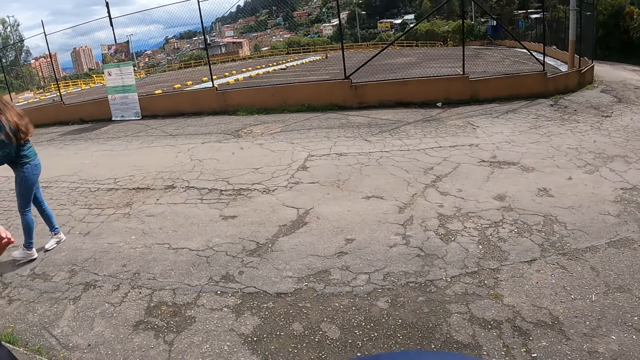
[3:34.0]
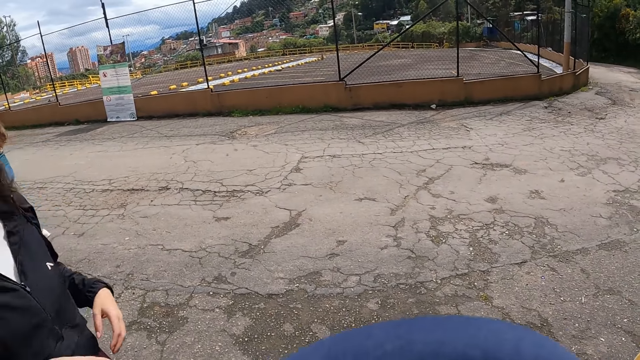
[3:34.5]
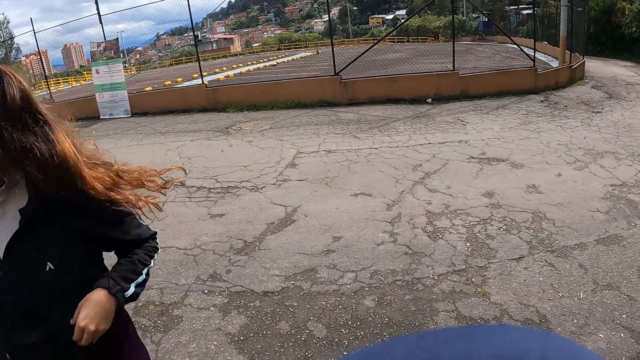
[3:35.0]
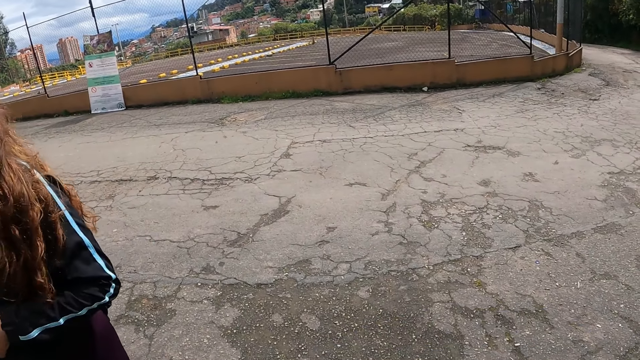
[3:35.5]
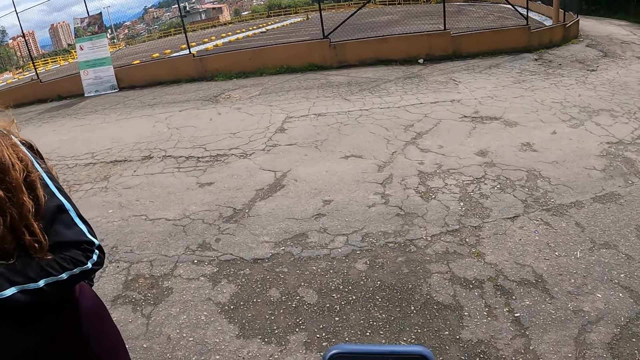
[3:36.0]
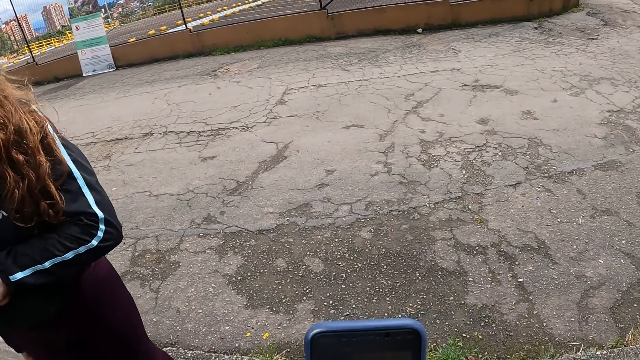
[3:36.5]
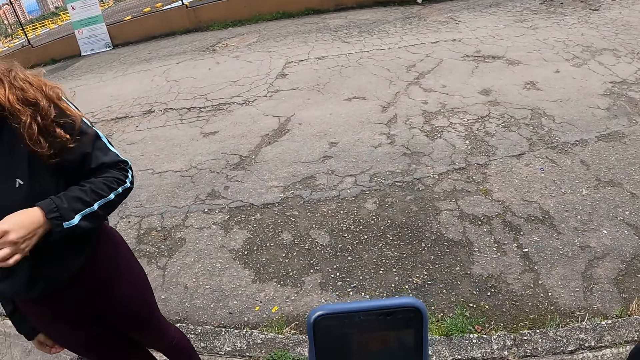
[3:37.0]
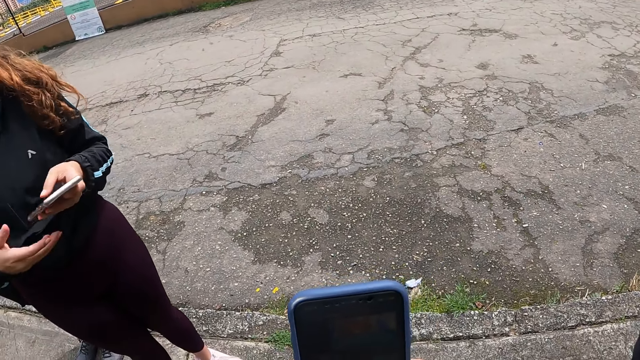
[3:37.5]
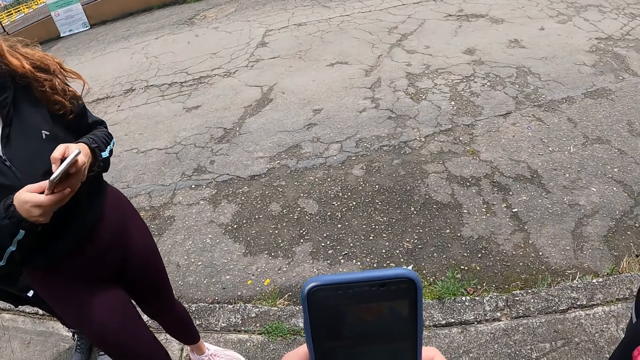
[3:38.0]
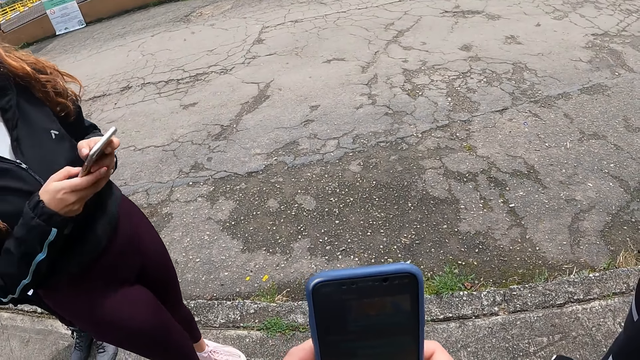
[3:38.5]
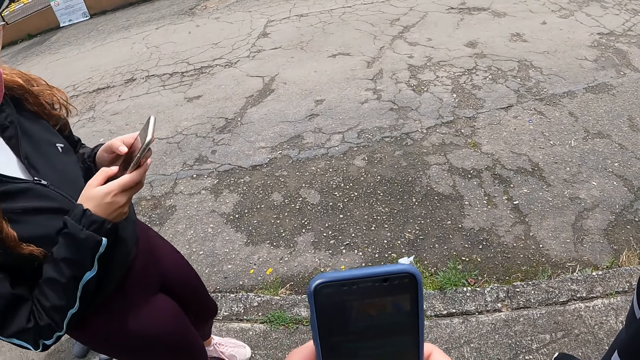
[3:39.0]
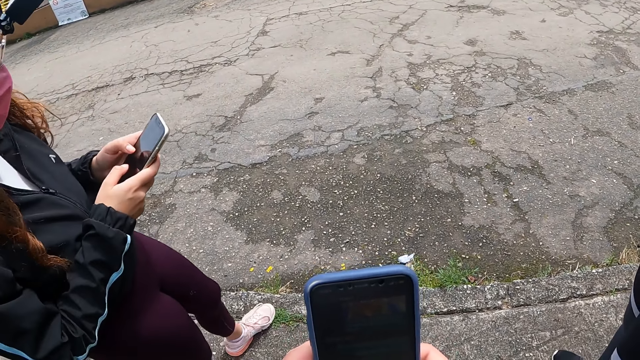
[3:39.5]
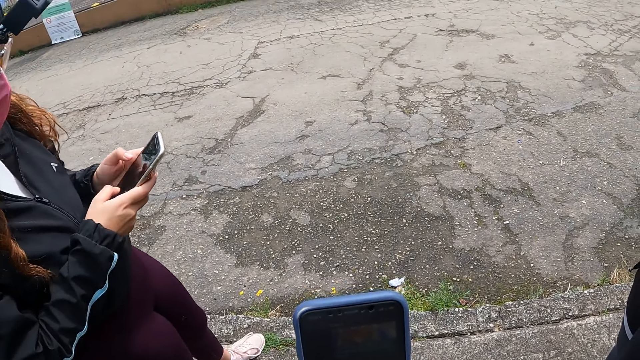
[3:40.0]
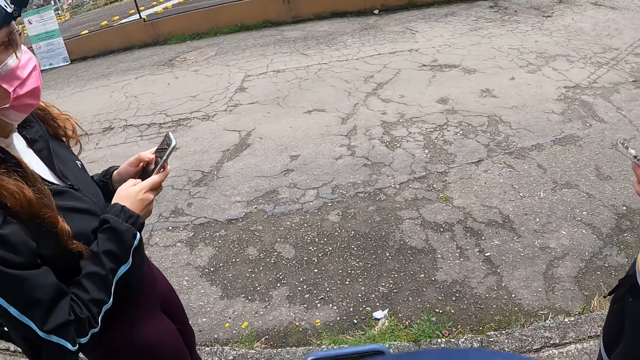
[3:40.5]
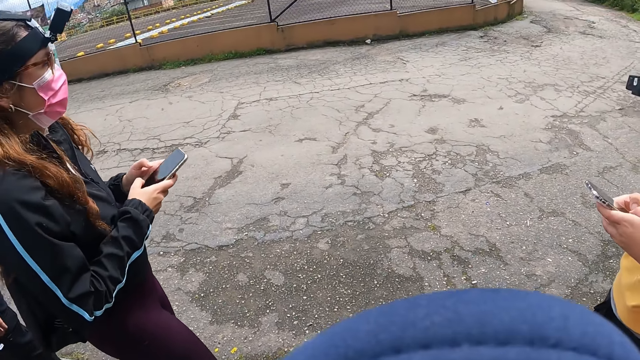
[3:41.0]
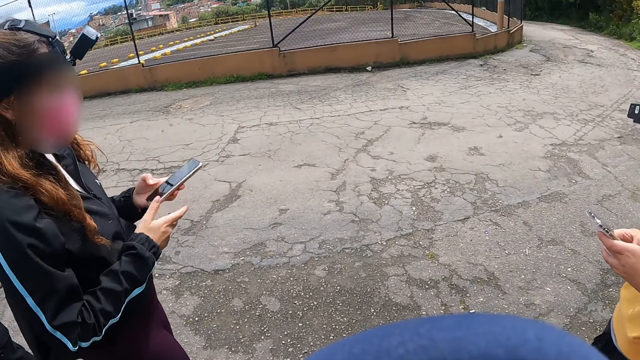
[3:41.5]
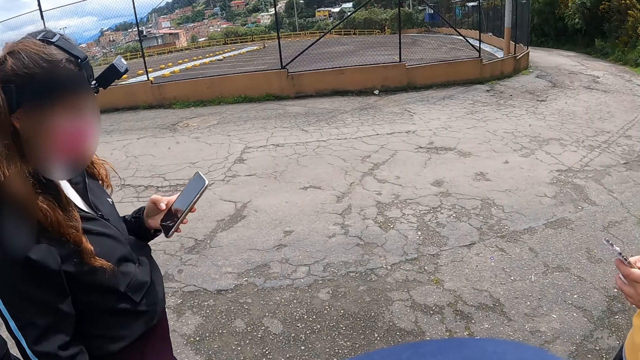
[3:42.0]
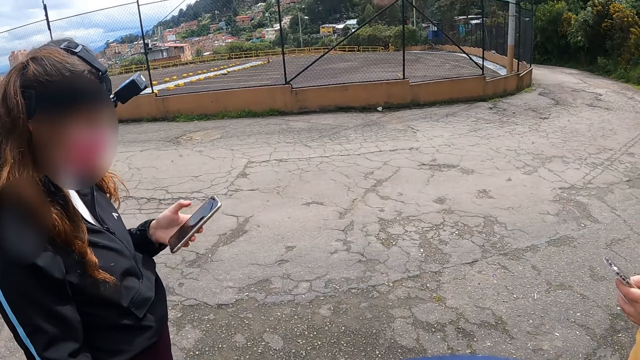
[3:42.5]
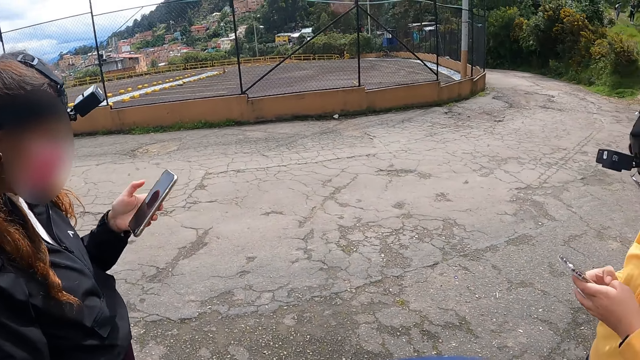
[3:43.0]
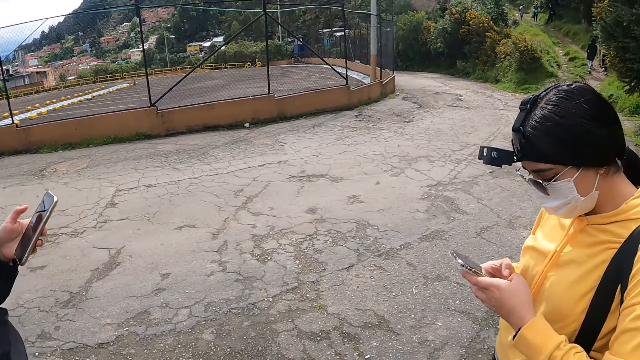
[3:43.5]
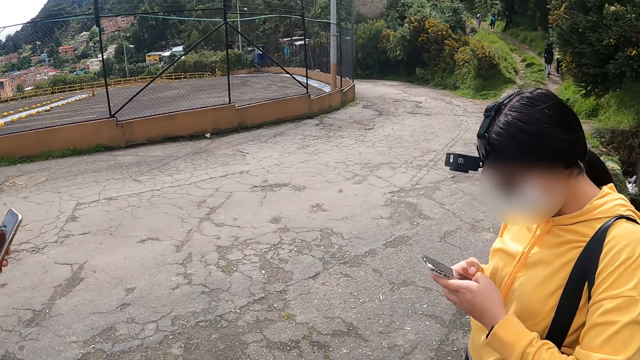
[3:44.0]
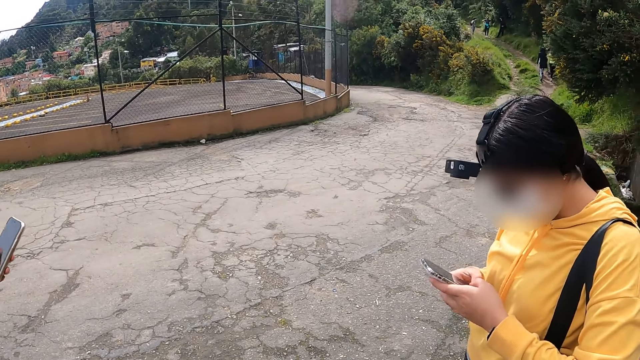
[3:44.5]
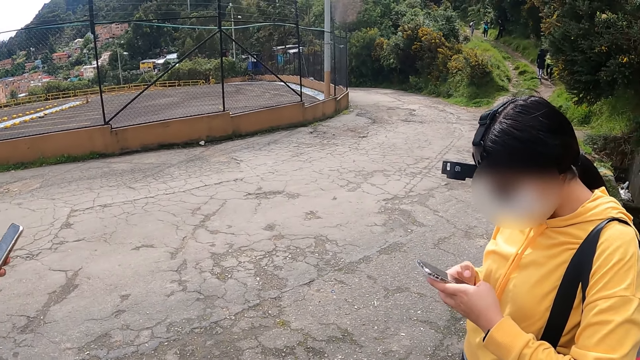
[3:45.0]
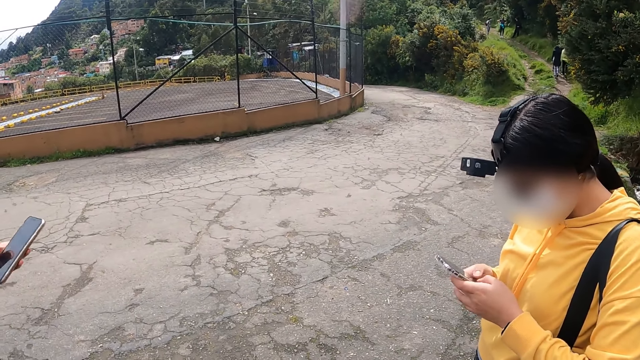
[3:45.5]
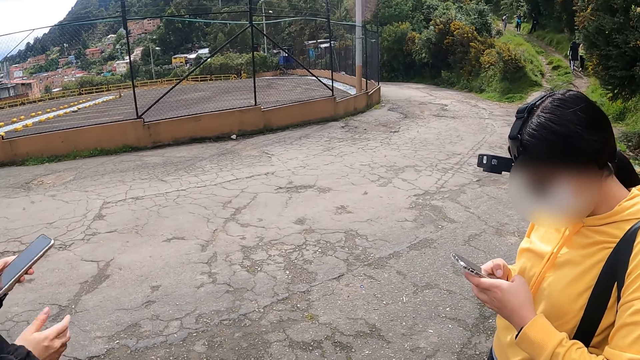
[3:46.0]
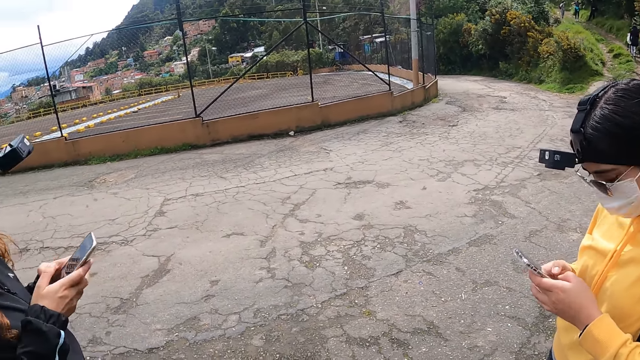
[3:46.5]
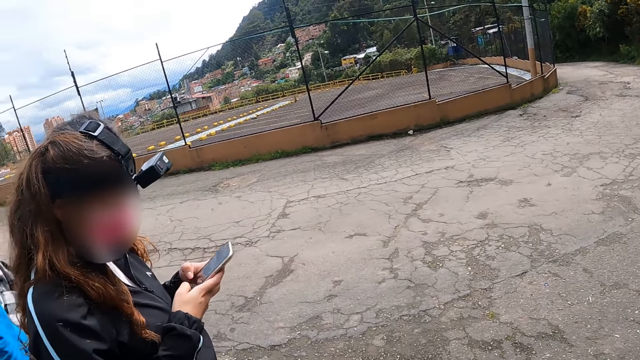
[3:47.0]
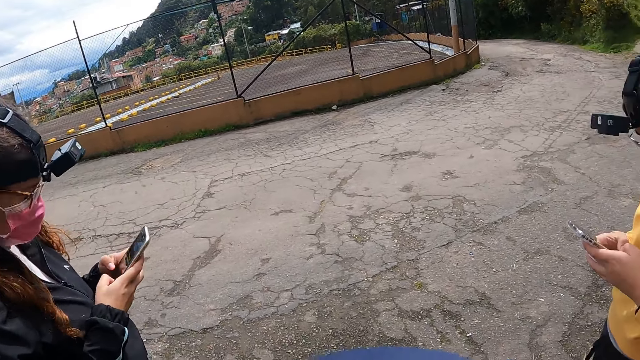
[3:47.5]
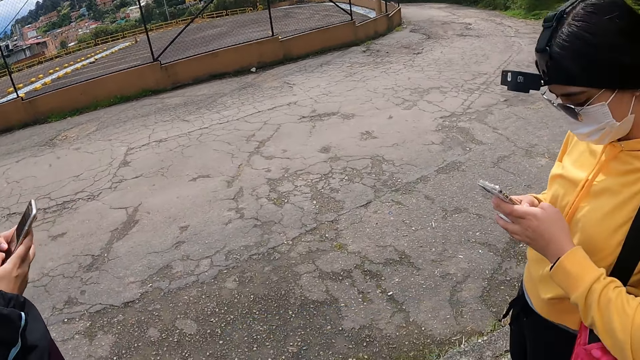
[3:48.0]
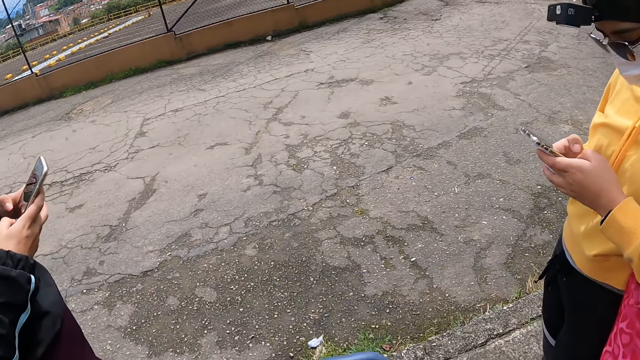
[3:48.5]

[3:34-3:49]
A woman brings a phone out of her pocket with her left hand. She operates the phone with both hands. Another woman operates the phone with both hands. The first woman removes her right hand from the phone in her hands. She operates the phone with her left hand. She holds the phone with both hands. She operates the phone in her hands with both hands.

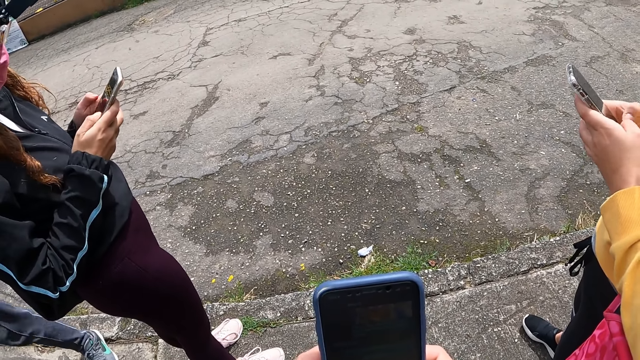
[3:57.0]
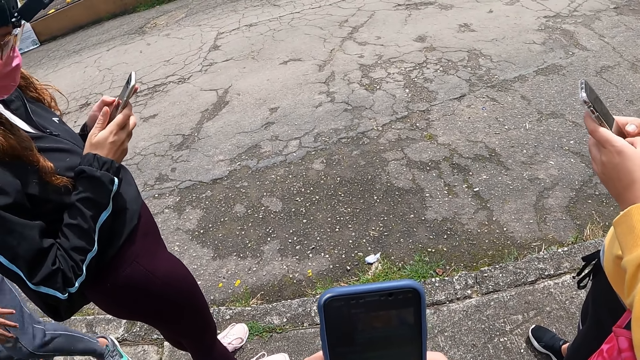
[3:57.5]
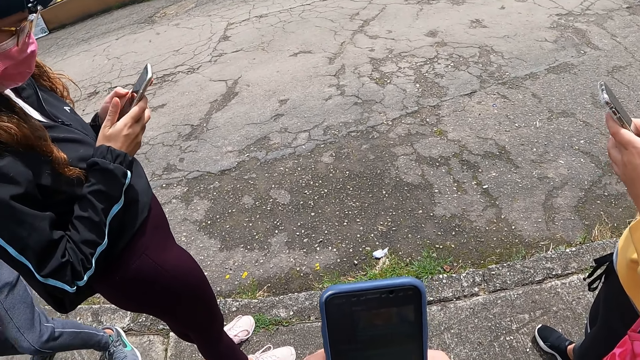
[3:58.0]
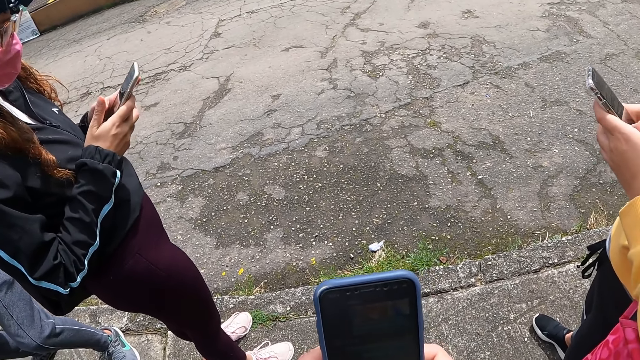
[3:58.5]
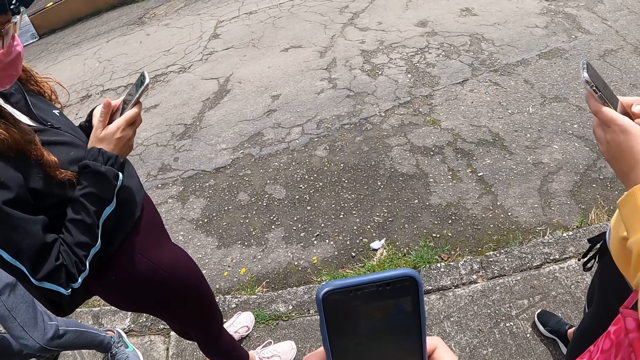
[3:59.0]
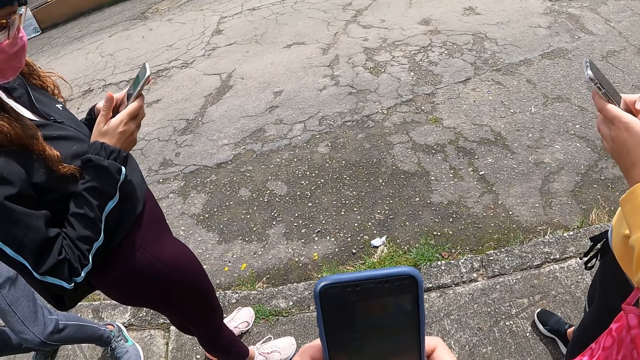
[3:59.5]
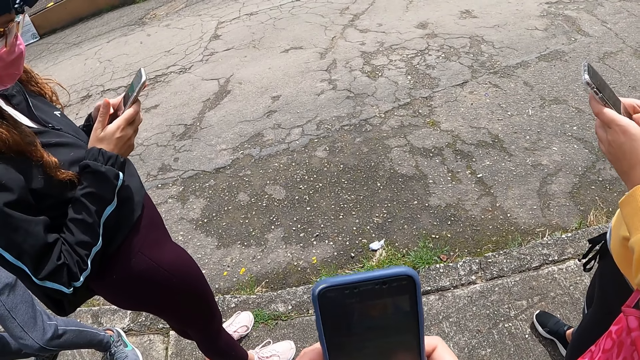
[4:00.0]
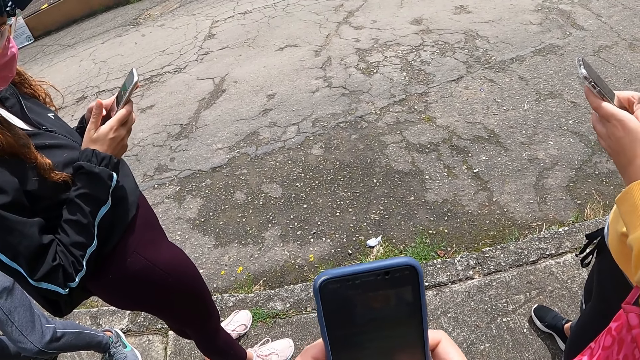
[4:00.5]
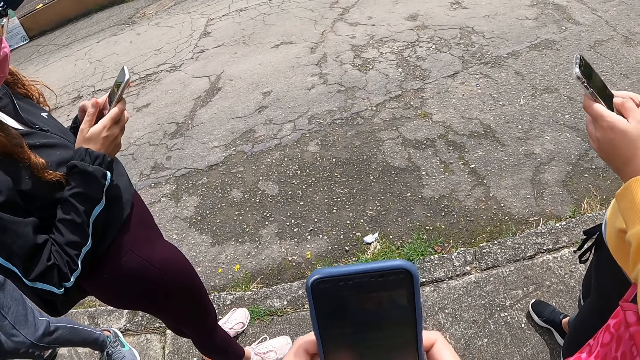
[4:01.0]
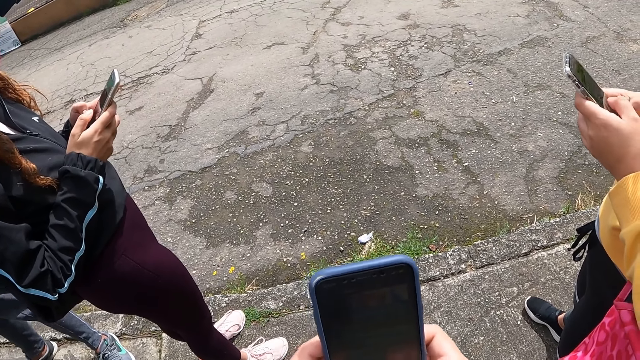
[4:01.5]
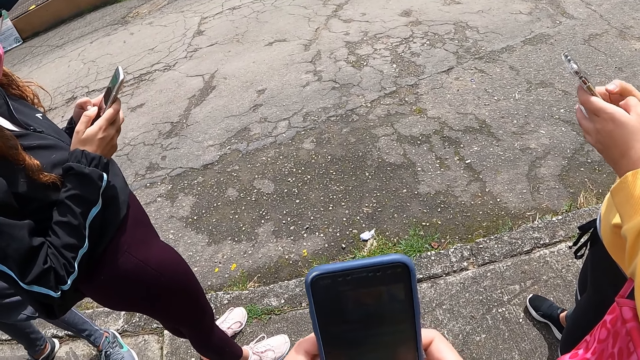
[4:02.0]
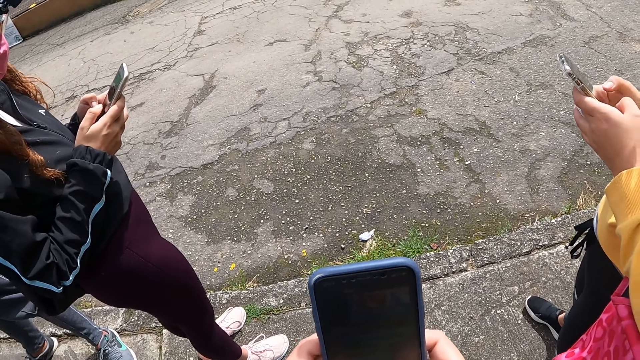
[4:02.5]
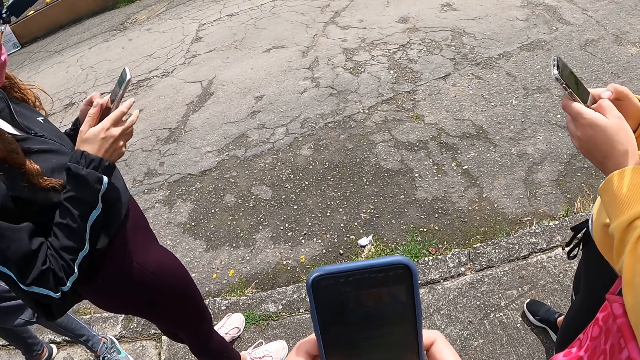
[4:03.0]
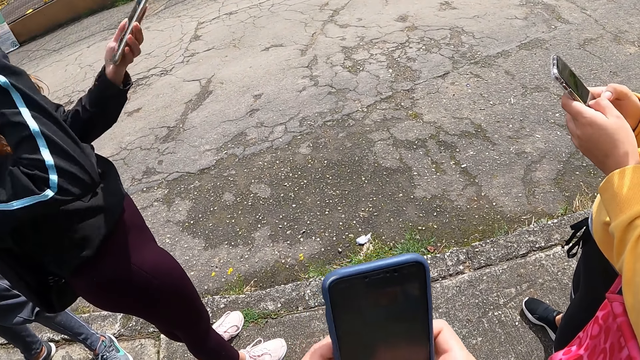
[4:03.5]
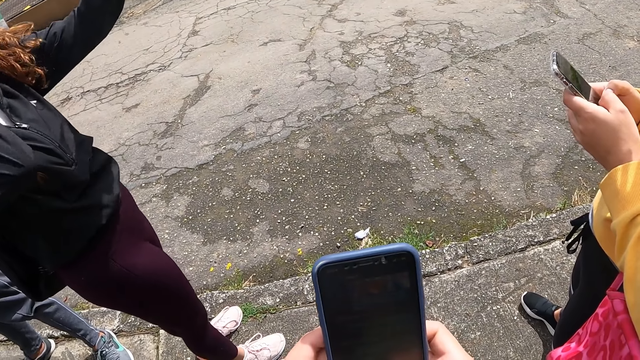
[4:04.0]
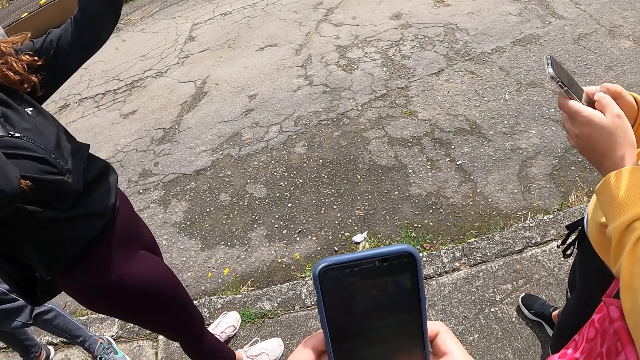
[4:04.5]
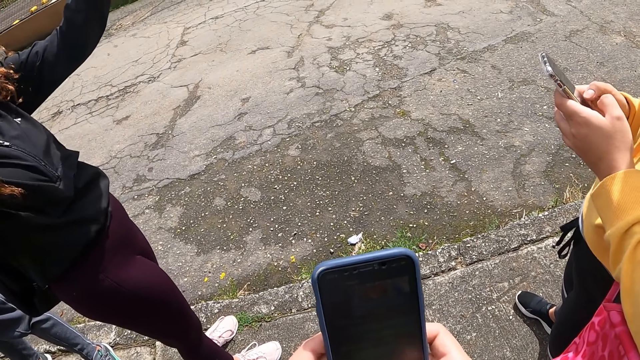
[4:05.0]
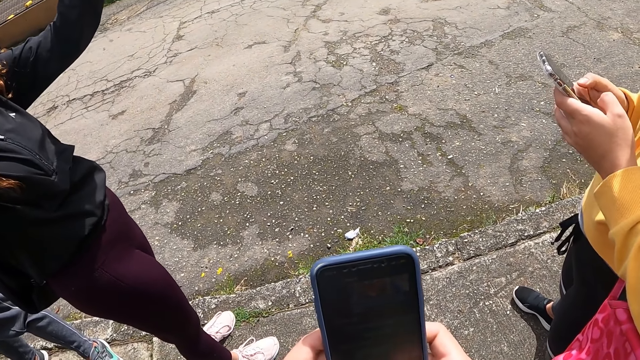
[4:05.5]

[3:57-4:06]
The camera wearer operates the phone with both hands. A woman raises the phone in her left hand. She adjusts the camera on her head with her right hand.
